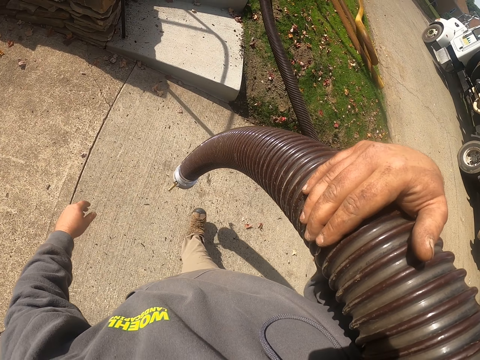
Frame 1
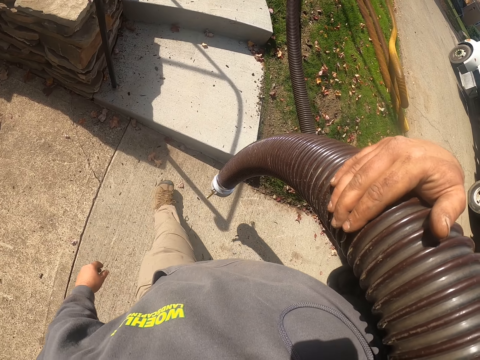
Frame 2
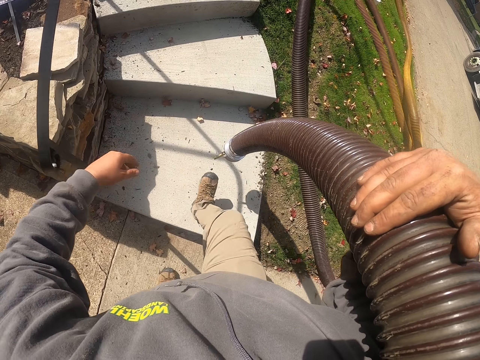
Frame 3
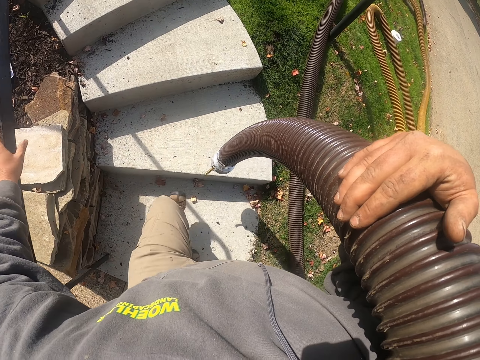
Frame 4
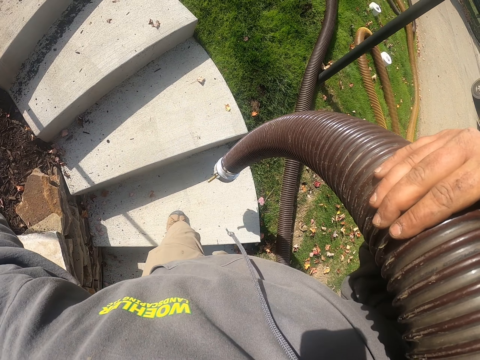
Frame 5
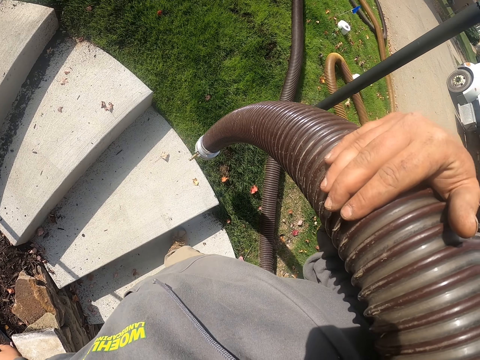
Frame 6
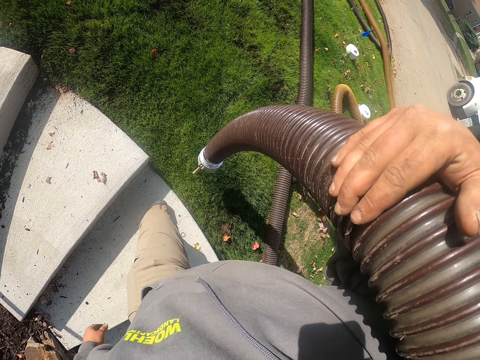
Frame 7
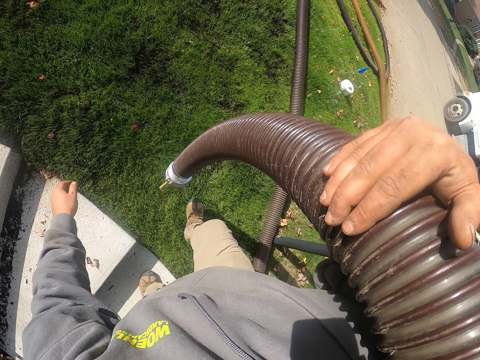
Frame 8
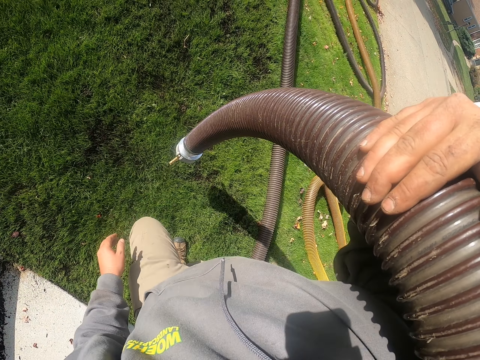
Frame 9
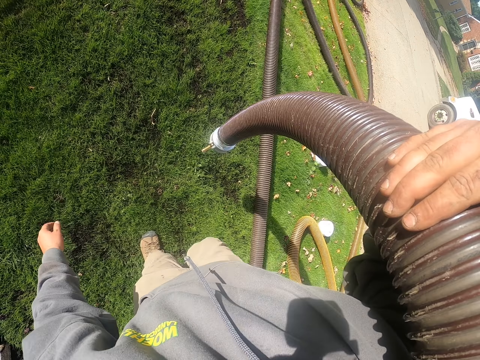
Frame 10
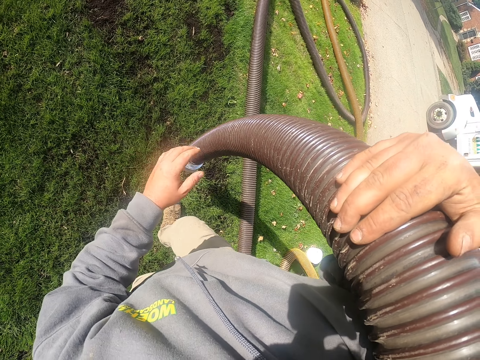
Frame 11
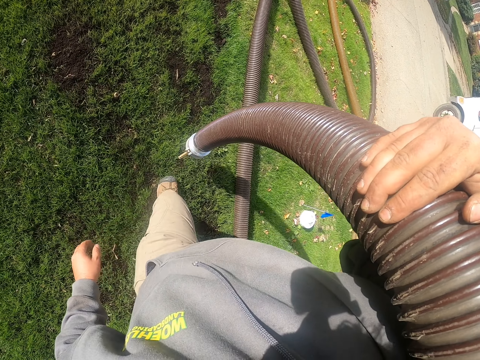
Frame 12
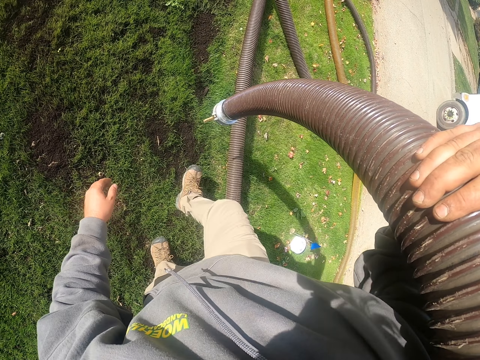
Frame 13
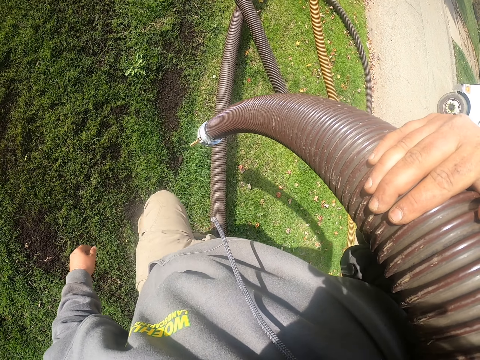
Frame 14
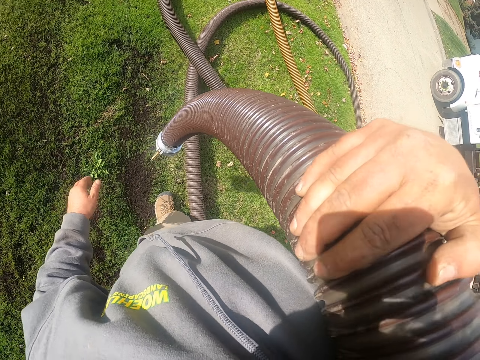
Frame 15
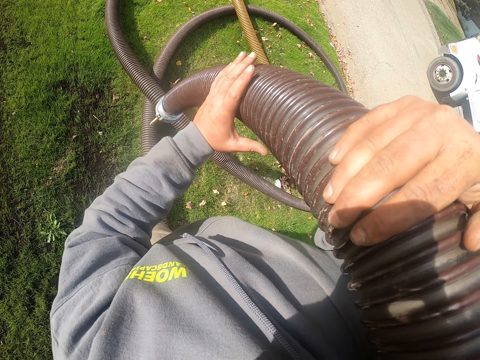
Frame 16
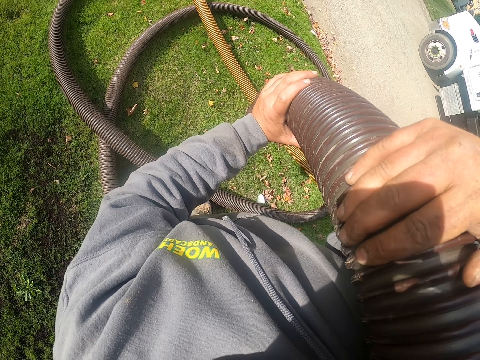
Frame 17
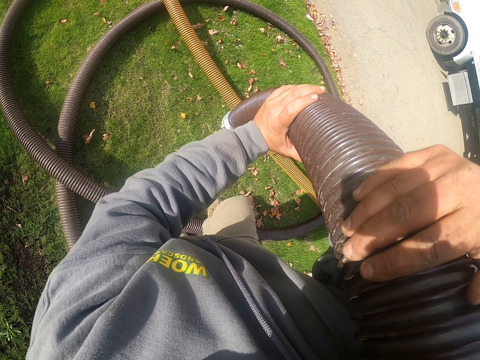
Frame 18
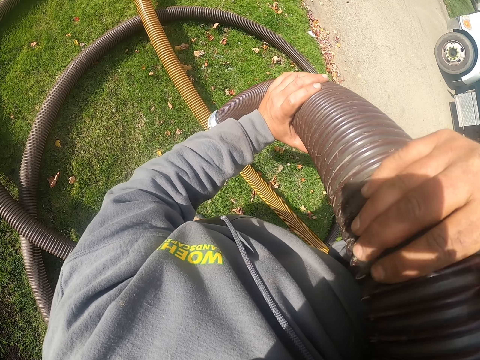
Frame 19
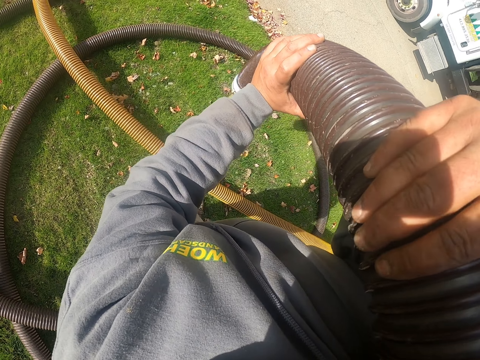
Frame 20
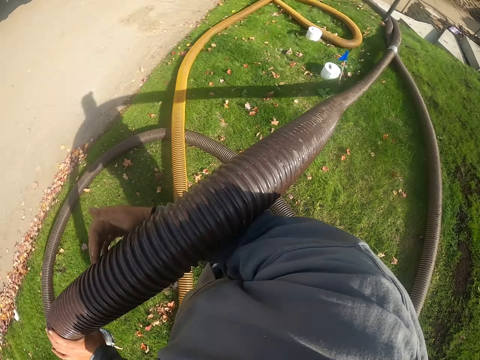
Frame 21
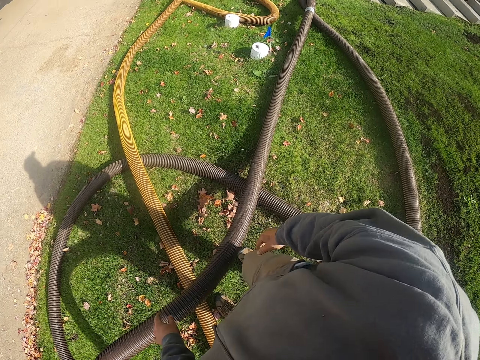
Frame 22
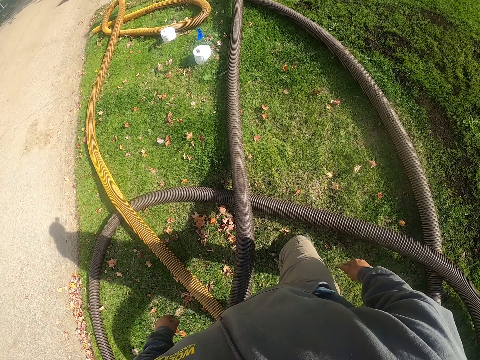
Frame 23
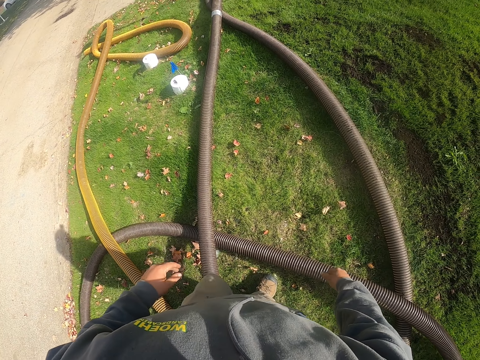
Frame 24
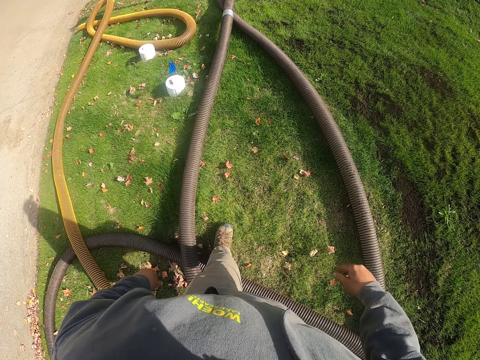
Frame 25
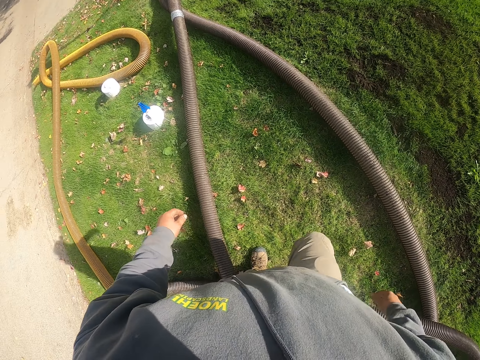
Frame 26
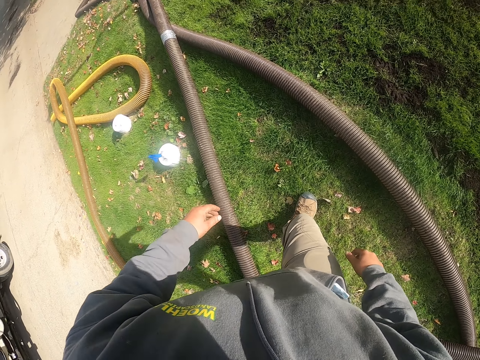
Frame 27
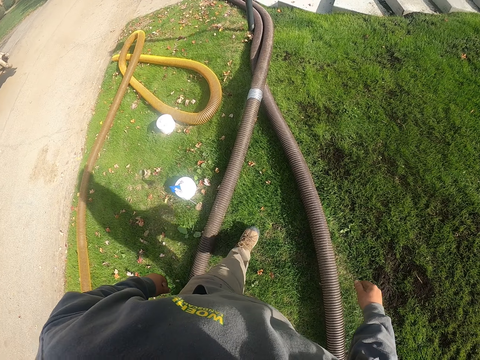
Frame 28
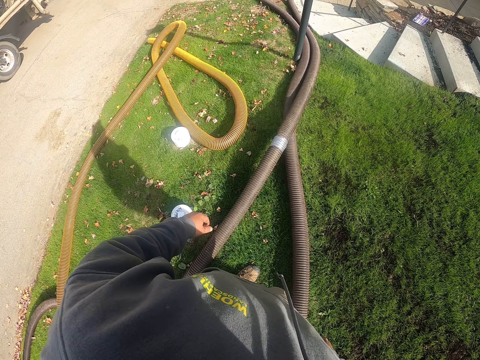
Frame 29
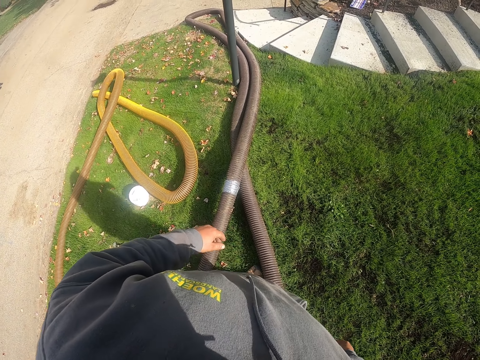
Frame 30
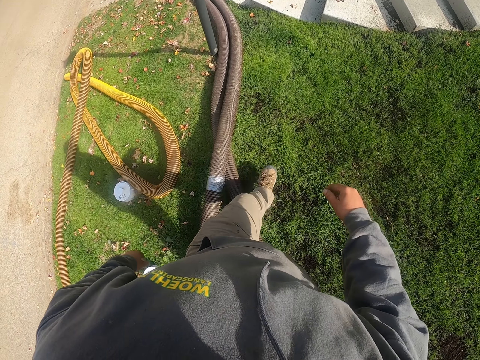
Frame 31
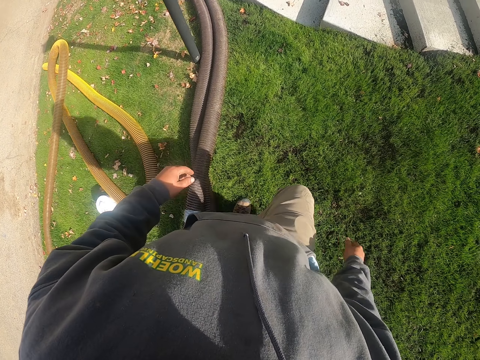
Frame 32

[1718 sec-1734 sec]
The camera wearer goes up some stairs. They walk on grass. They put the left hand on the pipe. They turn around. They drop the pipe. They walk around the compound. They walk to the side of the pipe.

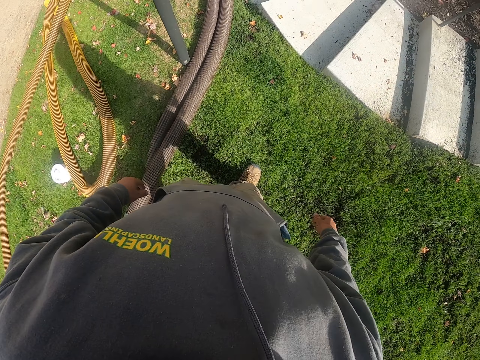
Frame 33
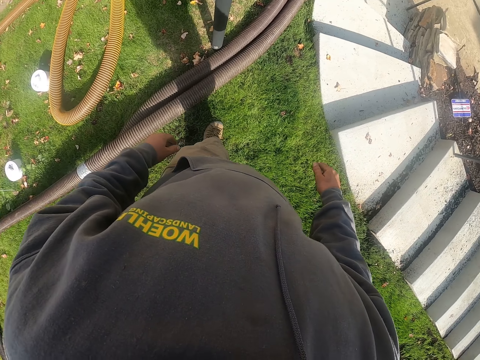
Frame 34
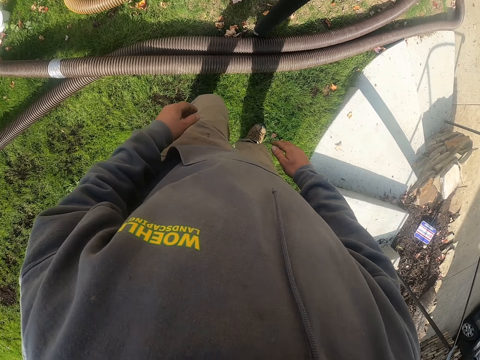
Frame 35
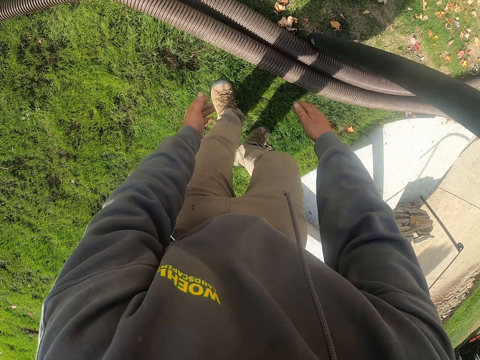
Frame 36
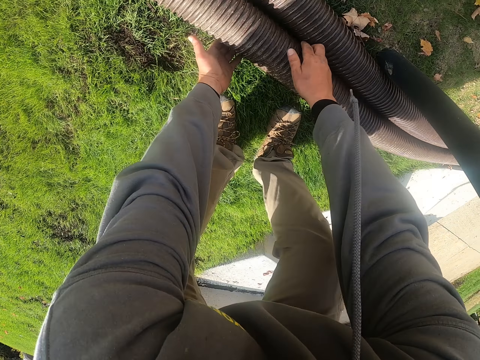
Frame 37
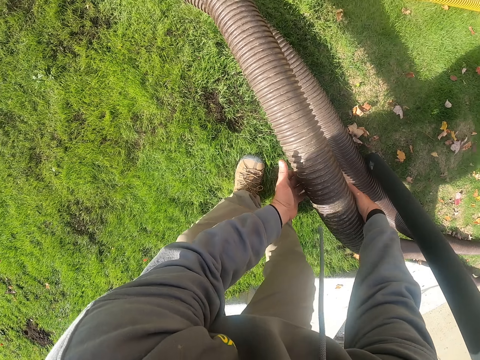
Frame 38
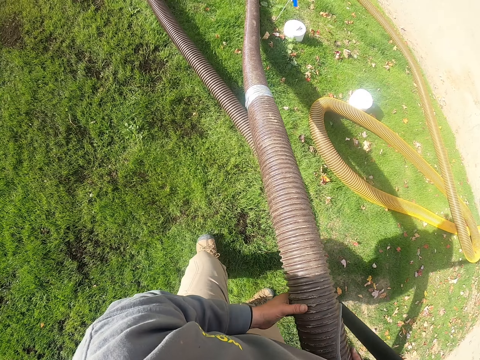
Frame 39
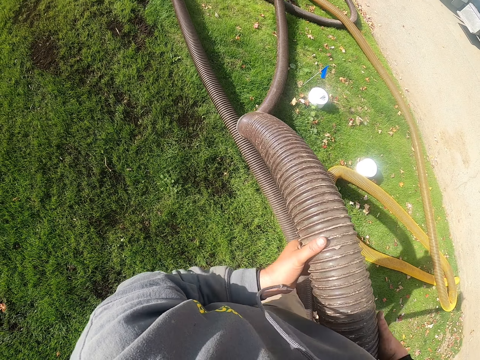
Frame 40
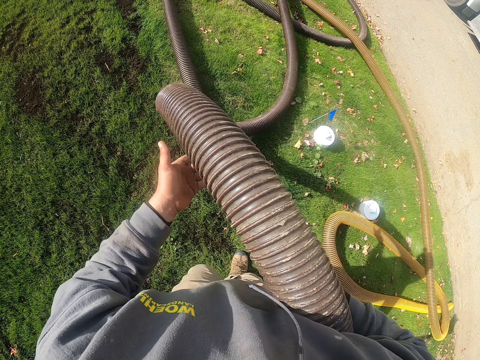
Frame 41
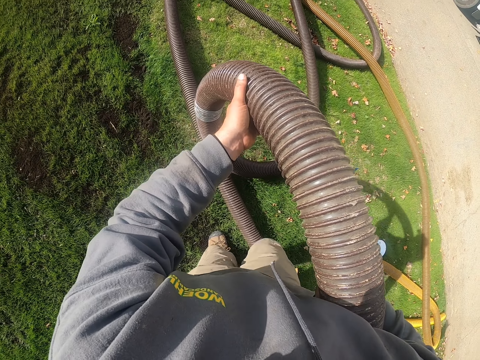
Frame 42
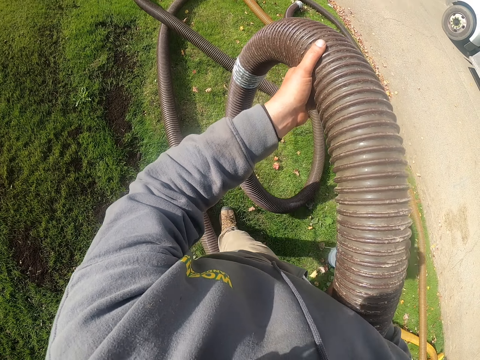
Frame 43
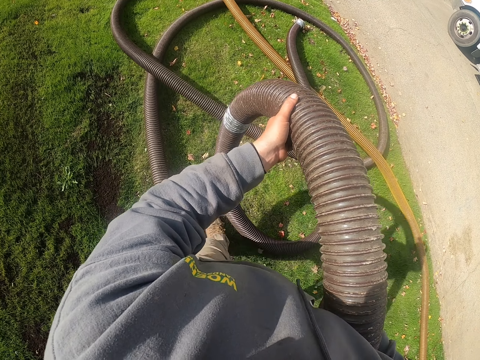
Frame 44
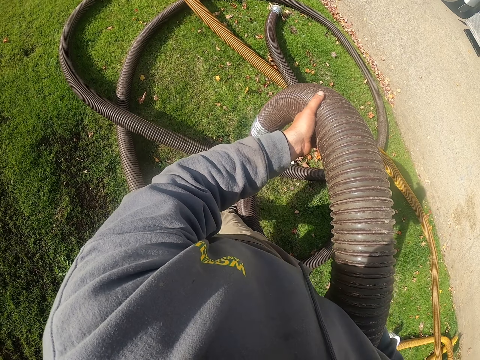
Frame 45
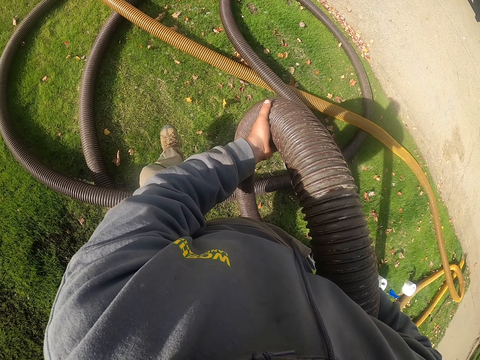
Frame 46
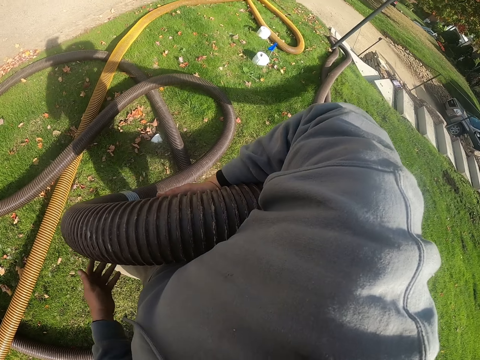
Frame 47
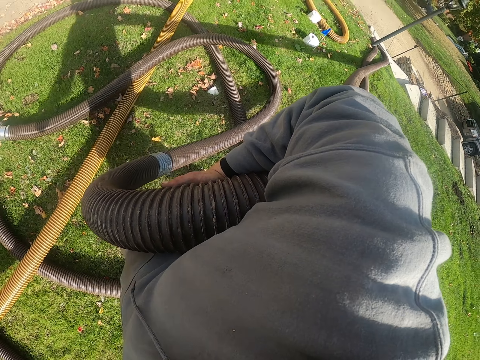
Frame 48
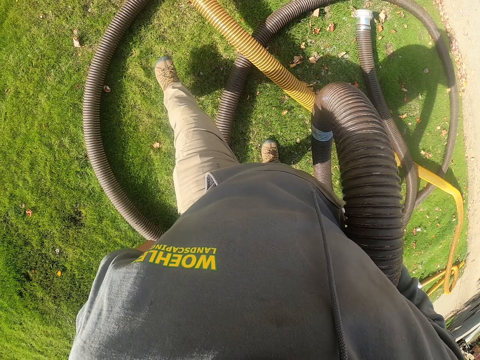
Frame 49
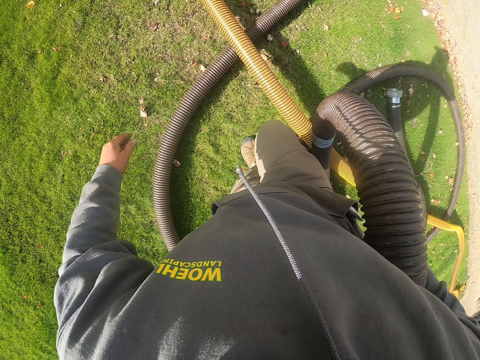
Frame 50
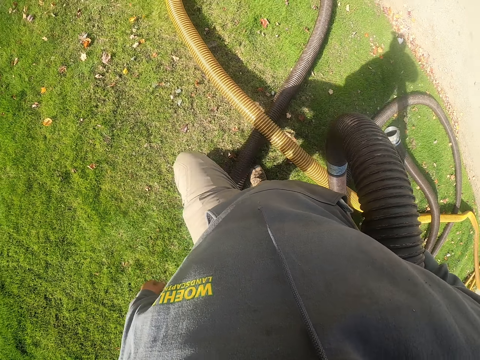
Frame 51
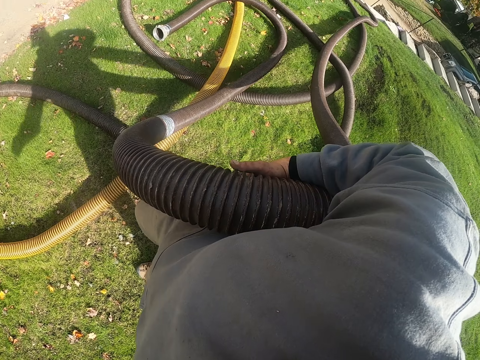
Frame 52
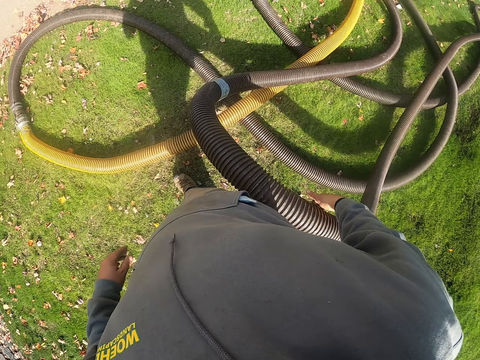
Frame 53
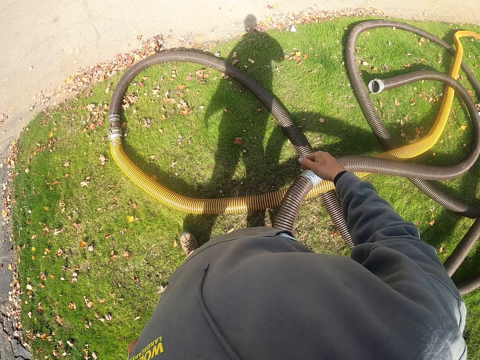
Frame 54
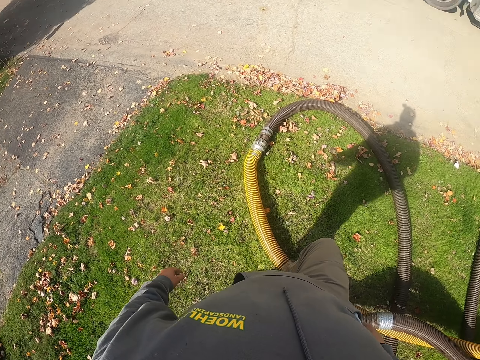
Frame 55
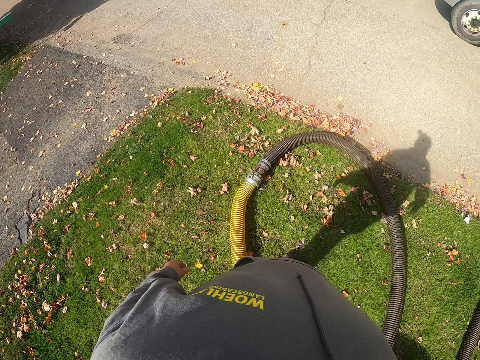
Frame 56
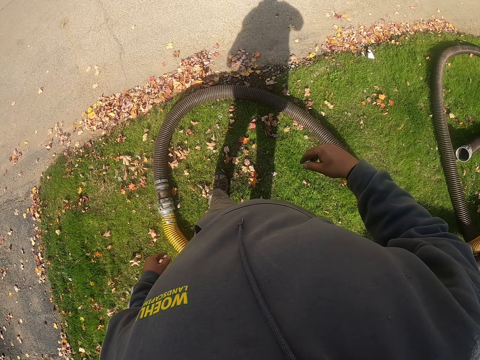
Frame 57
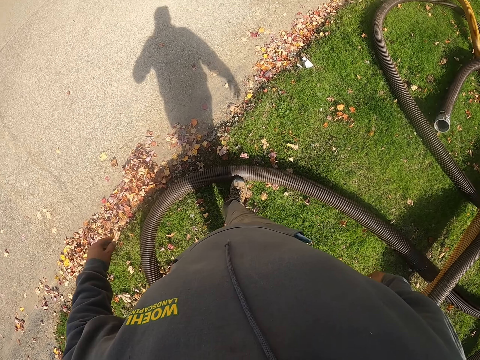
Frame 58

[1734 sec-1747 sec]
The camera wearer picks up the pipe. They walk around the compound with the pipe in hand. They turn around. They pull the pipe. They drop the pipe. They walk around the compound.
